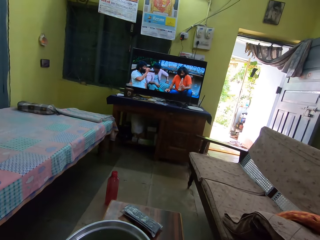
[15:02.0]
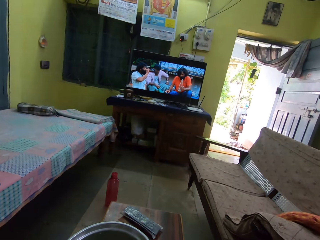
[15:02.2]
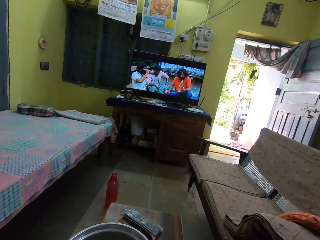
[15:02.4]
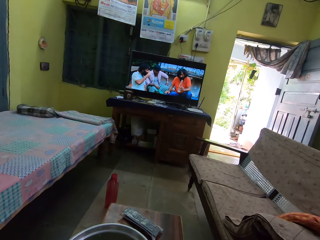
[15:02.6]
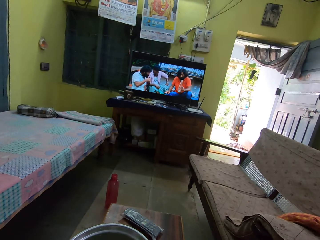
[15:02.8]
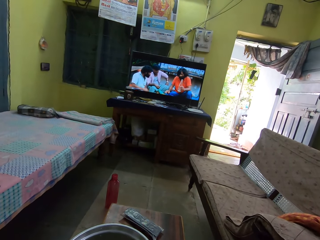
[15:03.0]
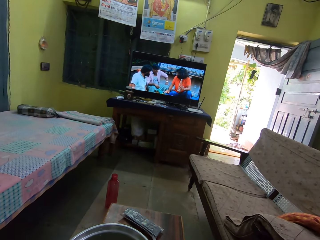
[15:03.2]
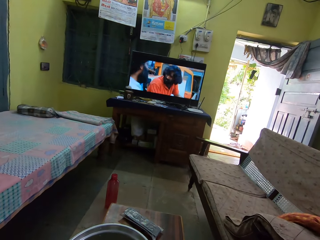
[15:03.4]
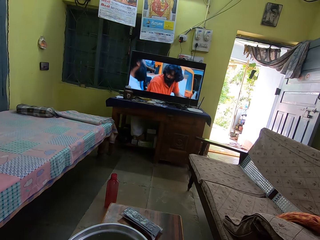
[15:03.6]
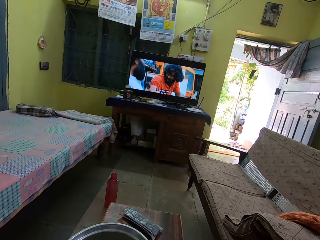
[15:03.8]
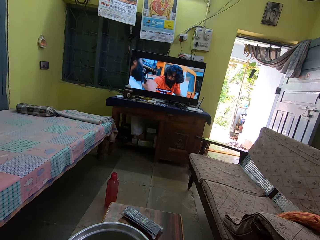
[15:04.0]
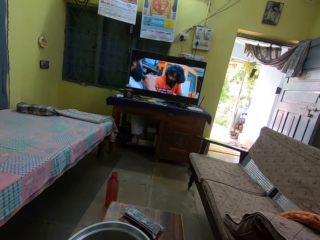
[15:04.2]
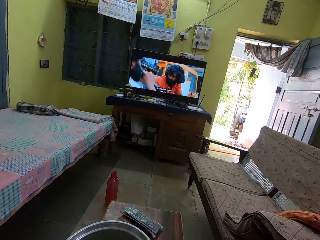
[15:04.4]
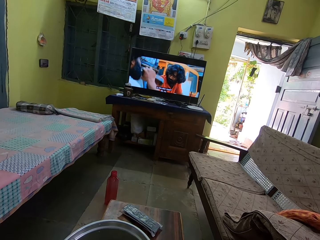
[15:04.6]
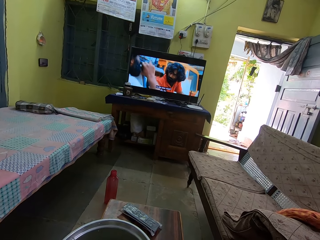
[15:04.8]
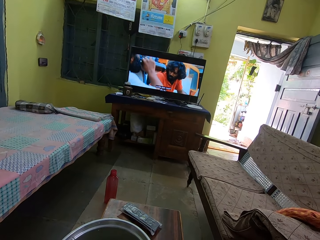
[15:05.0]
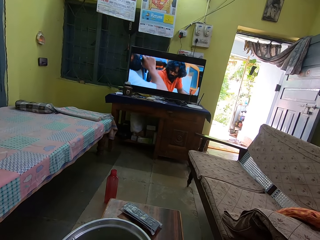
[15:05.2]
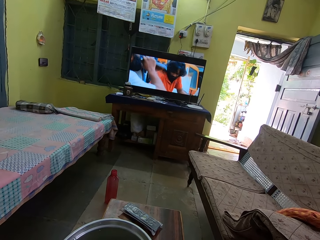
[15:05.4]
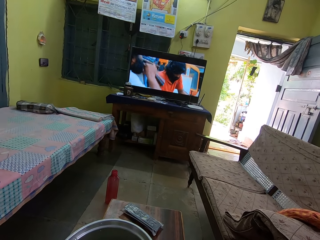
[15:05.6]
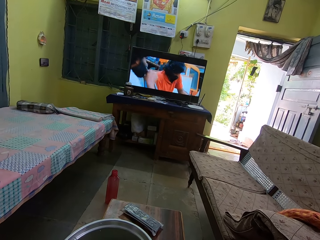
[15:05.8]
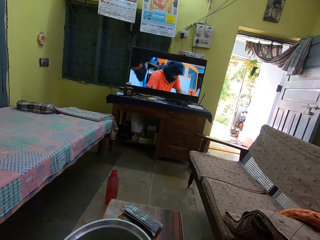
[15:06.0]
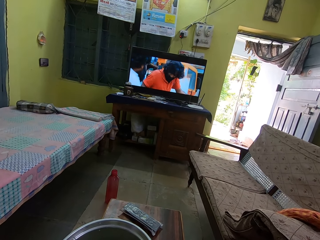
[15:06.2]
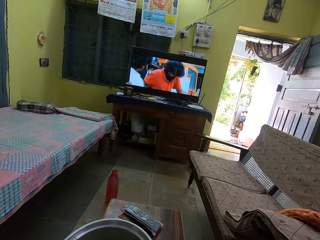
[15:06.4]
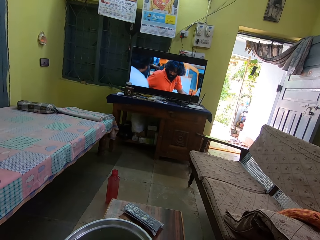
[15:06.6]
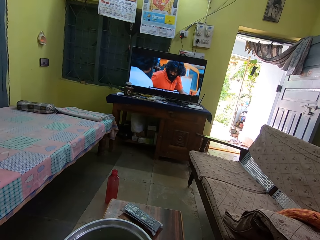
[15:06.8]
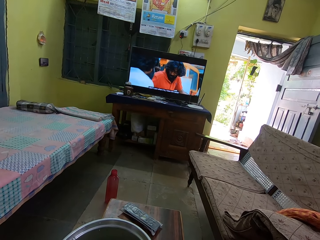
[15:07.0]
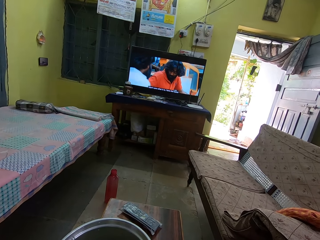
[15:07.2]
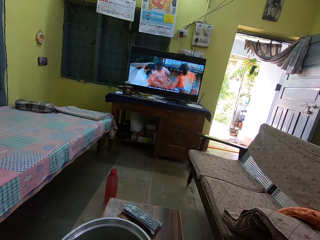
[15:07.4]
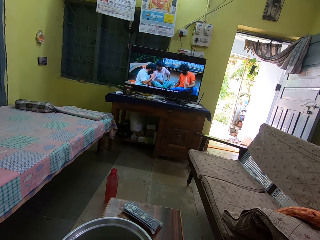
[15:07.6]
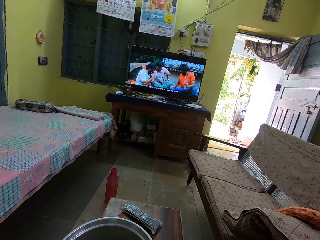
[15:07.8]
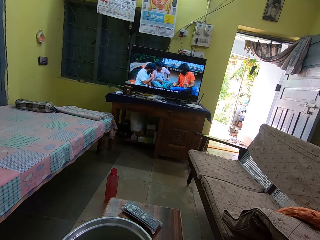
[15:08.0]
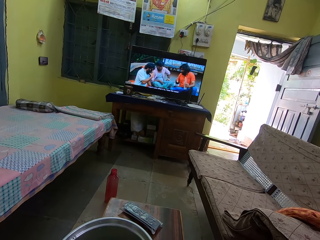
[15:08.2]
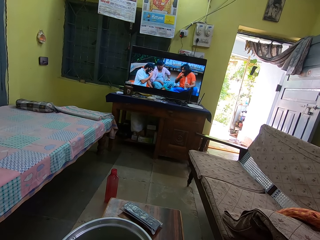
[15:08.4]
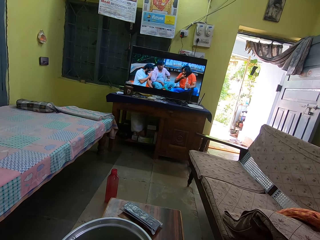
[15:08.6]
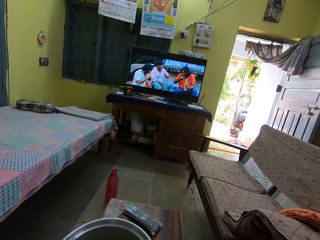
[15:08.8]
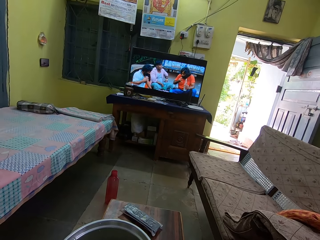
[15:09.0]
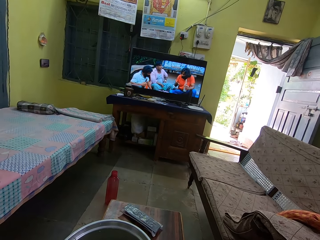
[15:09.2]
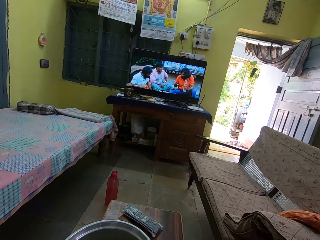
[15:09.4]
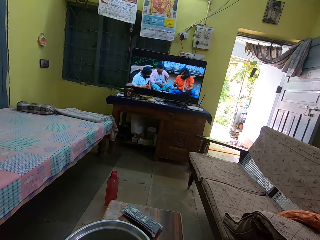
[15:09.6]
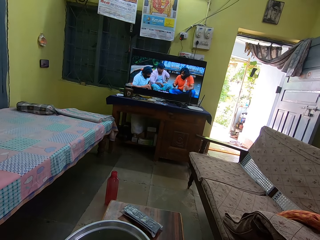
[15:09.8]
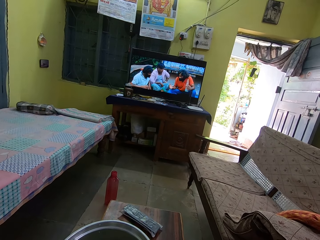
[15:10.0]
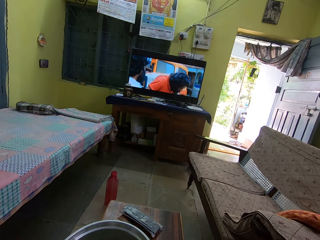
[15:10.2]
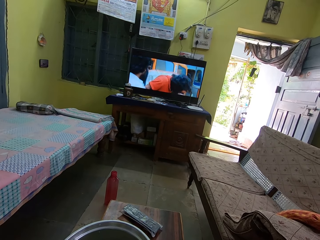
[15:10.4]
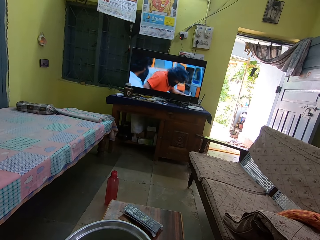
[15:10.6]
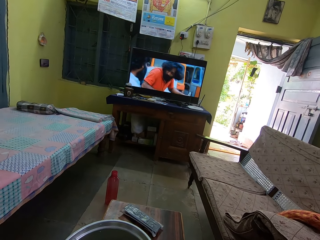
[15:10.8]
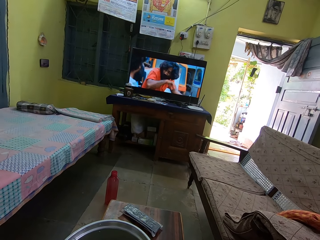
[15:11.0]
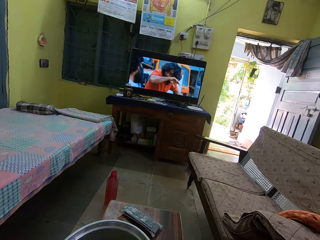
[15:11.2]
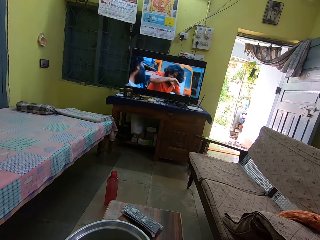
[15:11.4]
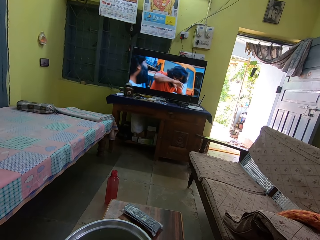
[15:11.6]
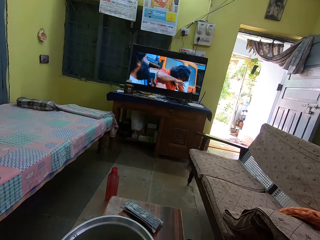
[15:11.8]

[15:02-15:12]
The camera wearer stares at the television.

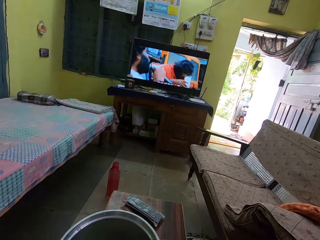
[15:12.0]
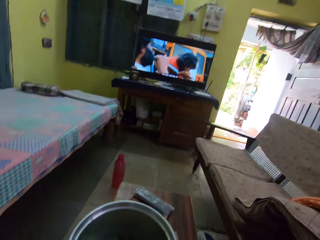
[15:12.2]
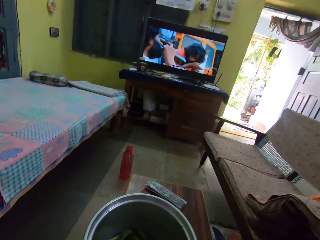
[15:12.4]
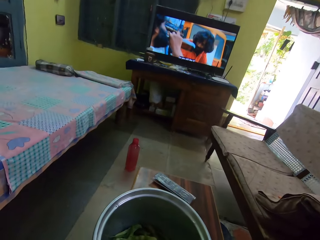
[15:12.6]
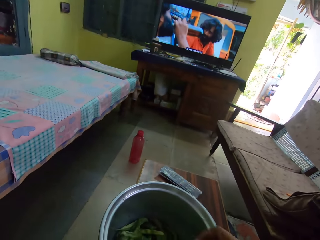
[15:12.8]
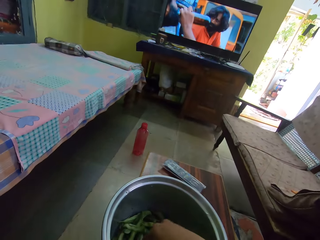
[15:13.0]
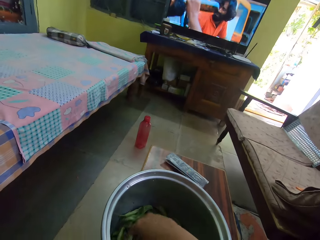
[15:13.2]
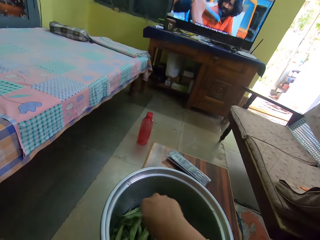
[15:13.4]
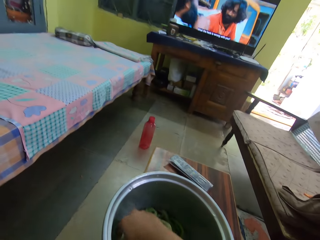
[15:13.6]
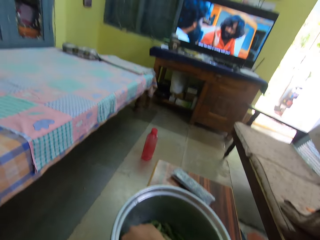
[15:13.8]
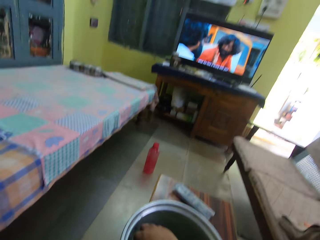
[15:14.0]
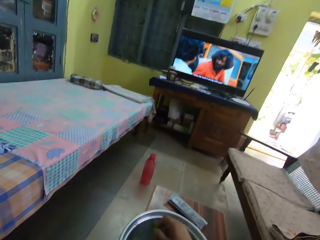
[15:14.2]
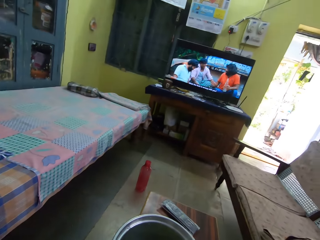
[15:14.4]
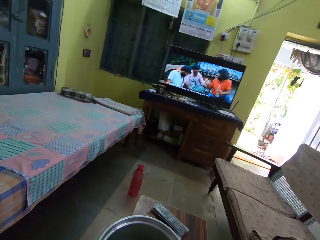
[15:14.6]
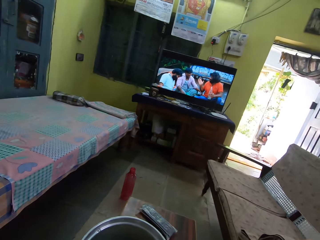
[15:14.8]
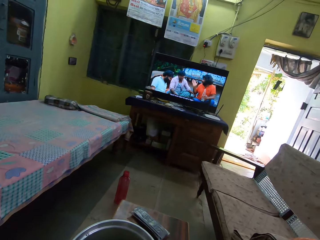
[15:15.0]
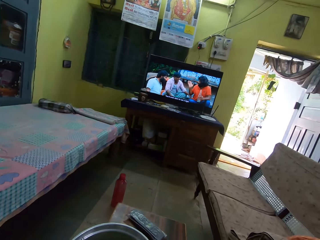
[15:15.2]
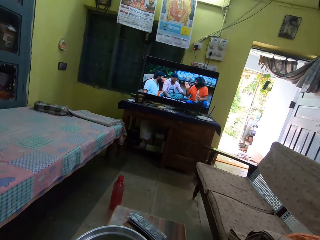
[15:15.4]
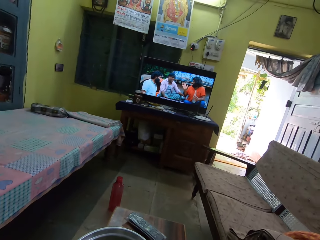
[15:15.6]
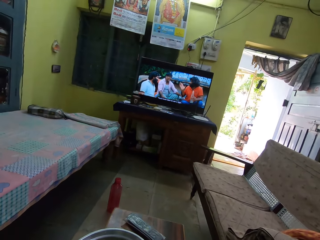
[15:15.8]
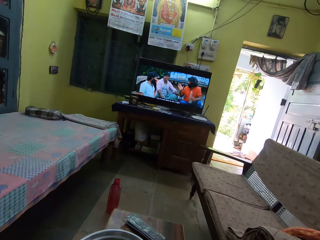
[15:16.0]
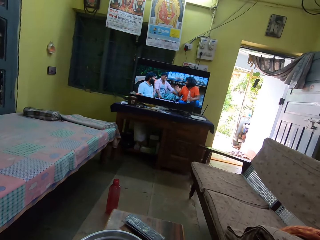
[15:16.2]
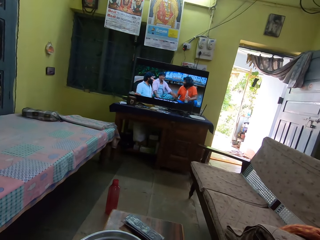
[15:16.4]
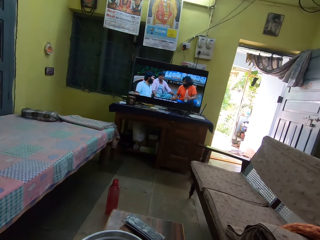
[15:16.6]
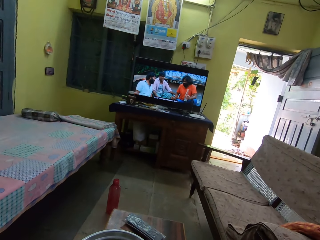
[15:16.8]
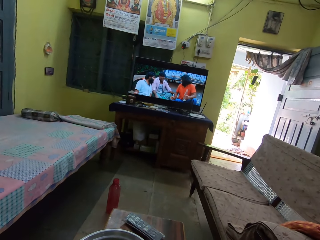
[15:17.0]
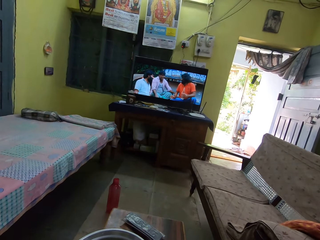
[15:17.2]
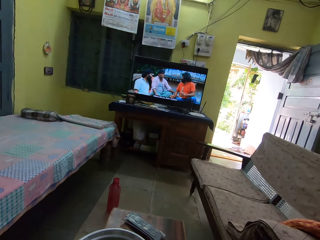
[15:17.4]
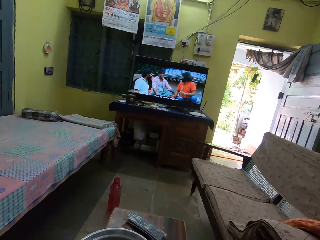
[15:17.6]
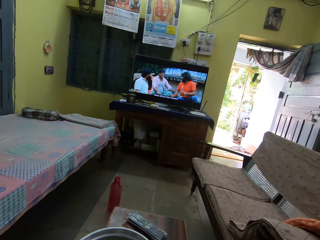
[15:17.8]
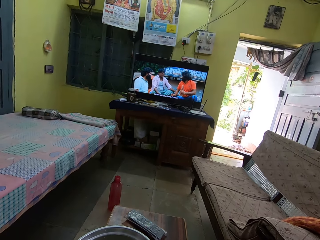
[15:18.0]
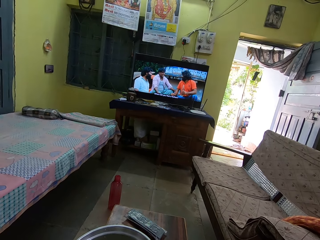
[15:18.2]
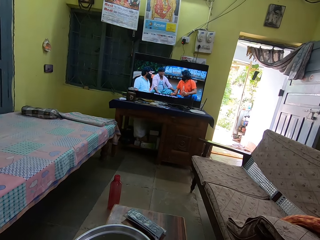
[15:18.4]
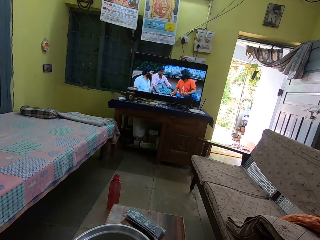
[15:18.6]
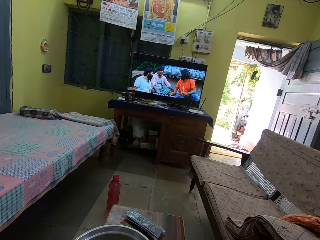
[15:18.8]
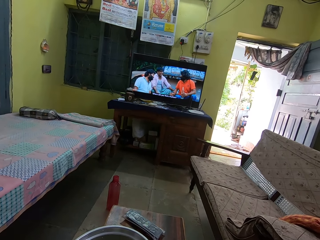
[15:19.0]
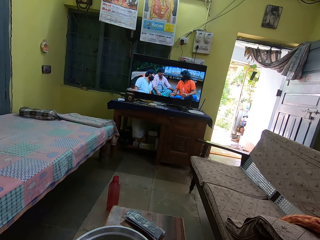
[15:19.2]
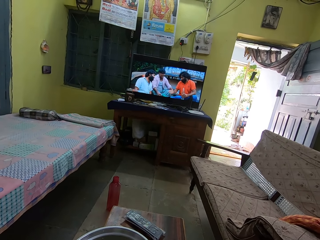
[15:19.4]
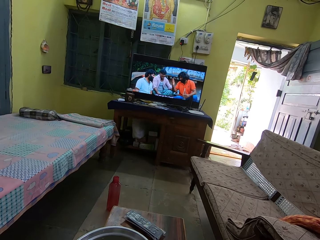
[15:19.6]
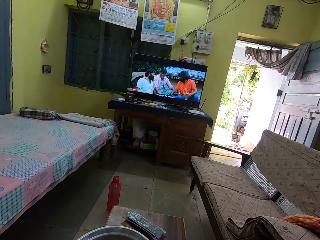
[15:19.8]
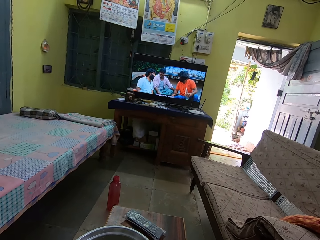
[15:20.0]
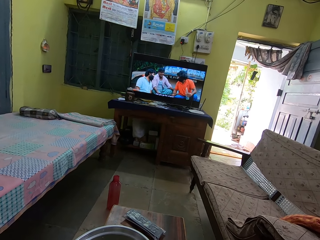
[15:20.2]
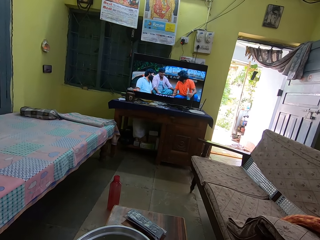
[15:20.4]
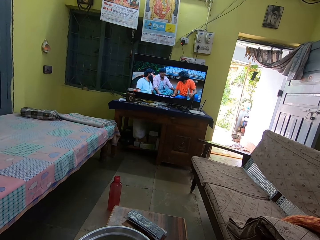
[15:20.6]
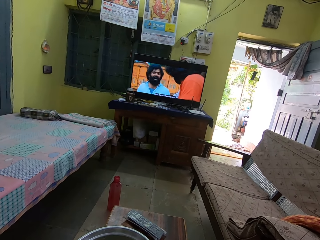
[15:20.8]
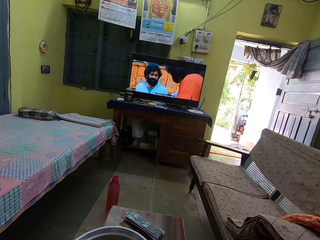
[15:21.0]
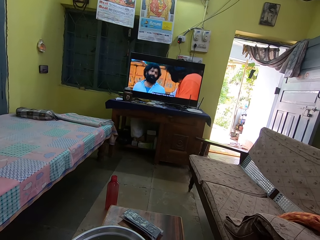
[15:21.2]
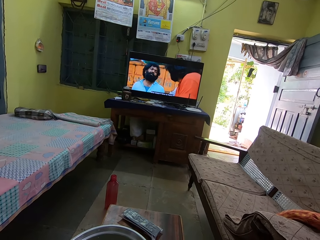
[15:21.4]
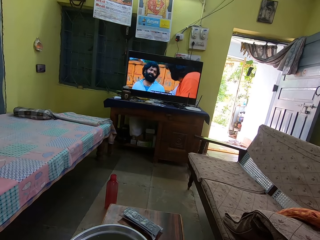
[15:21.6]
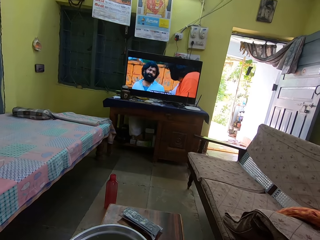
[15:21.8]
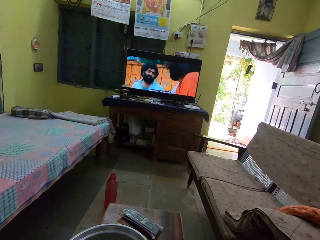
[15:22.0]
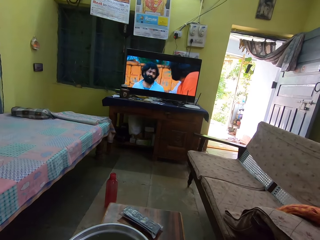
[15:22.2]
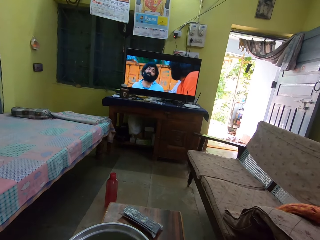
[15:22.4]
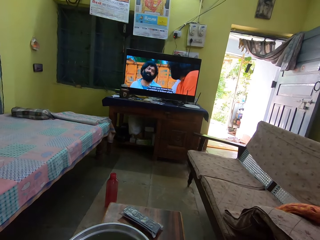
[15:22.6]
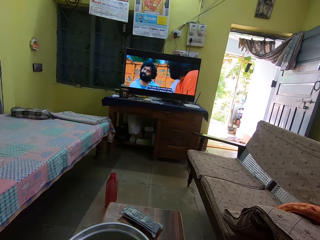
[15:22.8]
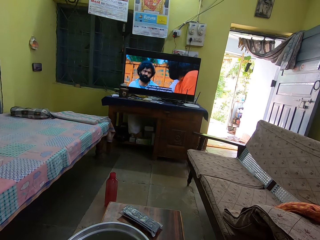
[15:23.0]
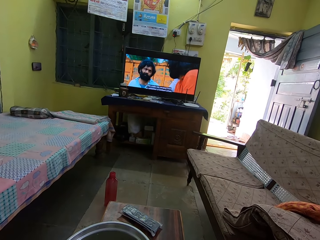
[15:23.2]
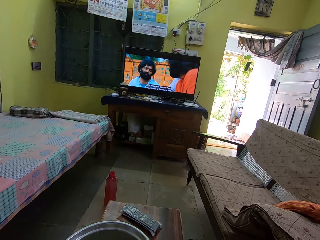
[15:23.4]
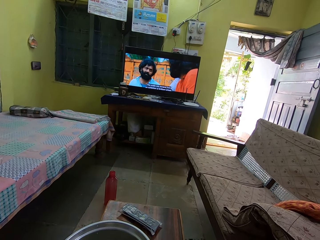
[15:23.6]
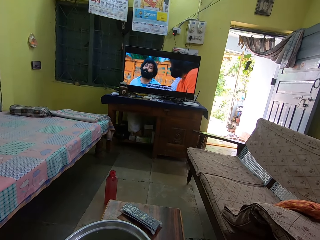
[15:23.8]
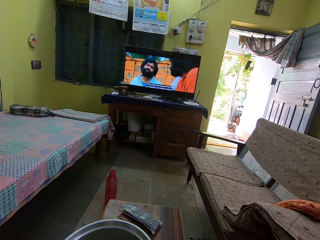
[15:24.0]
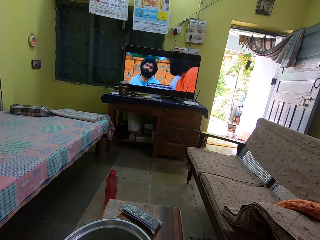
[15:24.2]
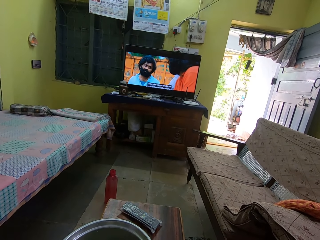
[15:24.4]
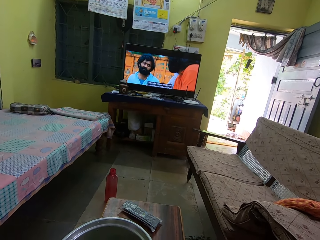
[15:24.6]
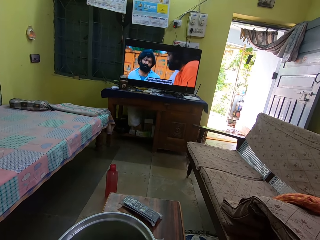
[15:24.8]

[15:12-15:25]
The camera wearer picks green beans. They stare at the television. They peel the green beans.
